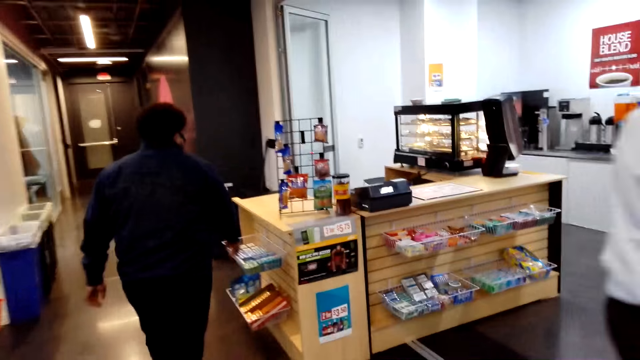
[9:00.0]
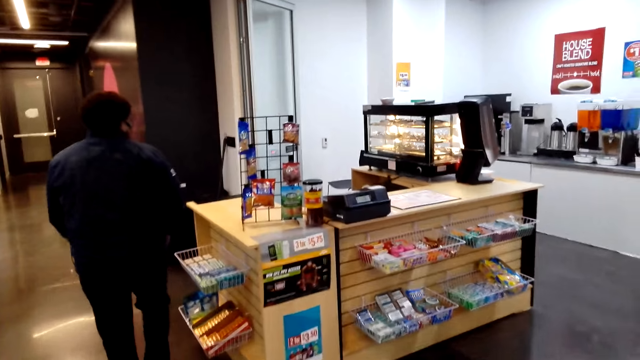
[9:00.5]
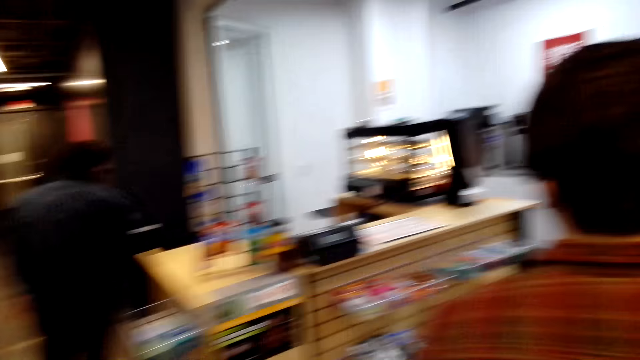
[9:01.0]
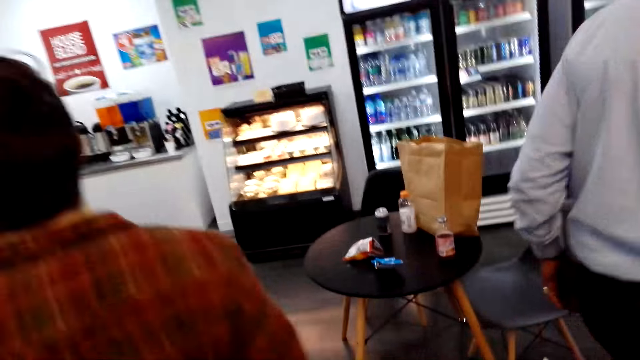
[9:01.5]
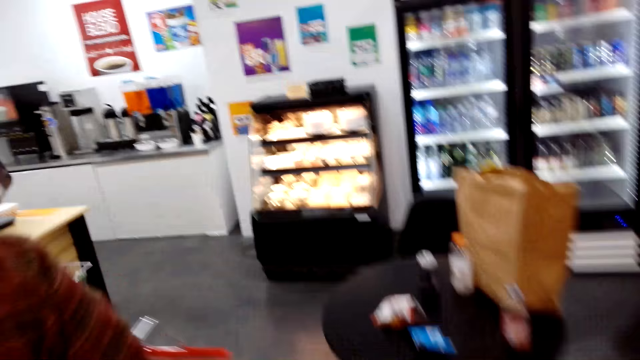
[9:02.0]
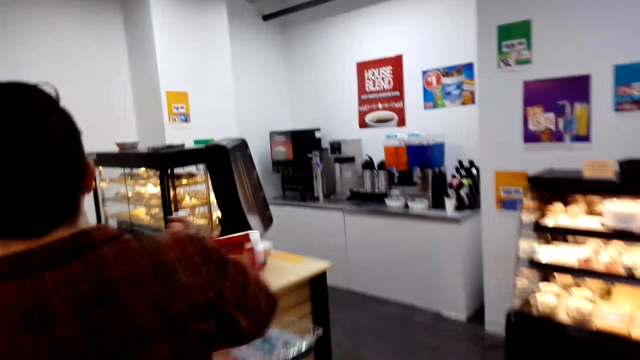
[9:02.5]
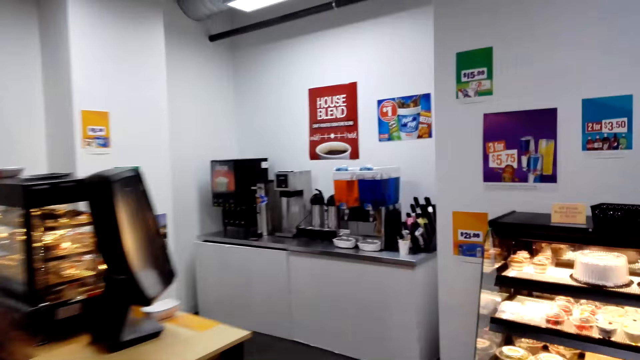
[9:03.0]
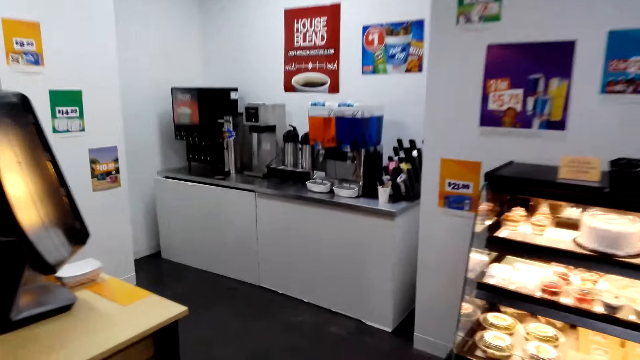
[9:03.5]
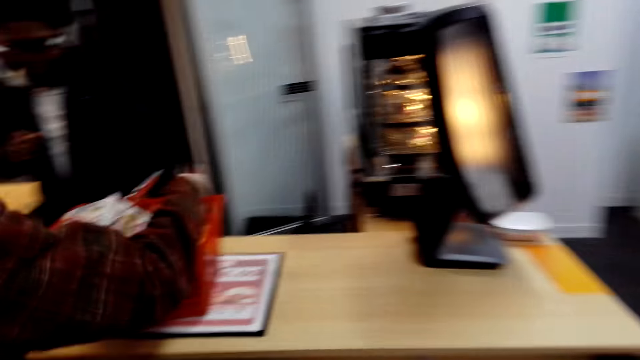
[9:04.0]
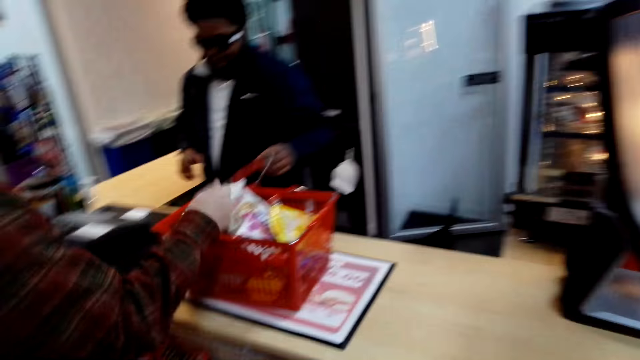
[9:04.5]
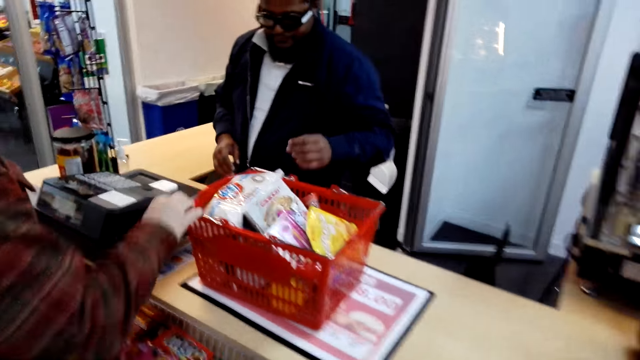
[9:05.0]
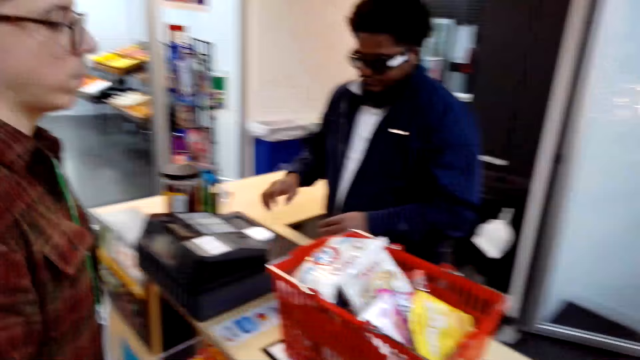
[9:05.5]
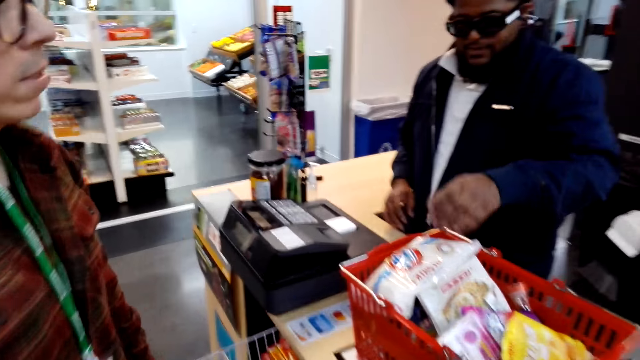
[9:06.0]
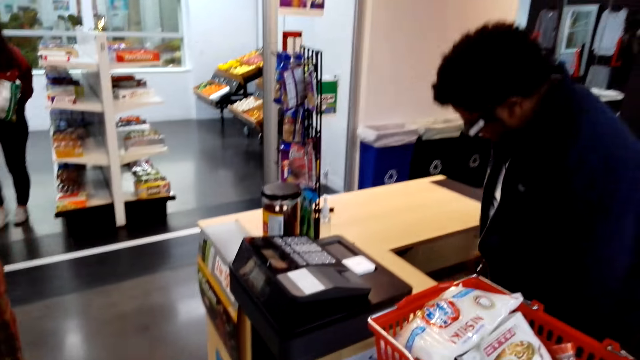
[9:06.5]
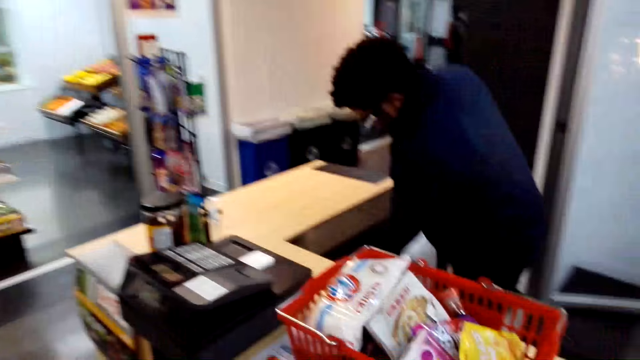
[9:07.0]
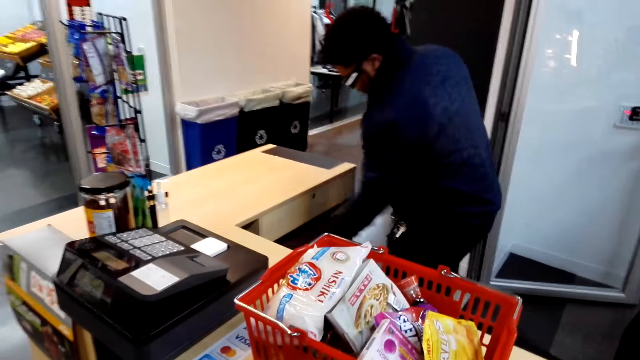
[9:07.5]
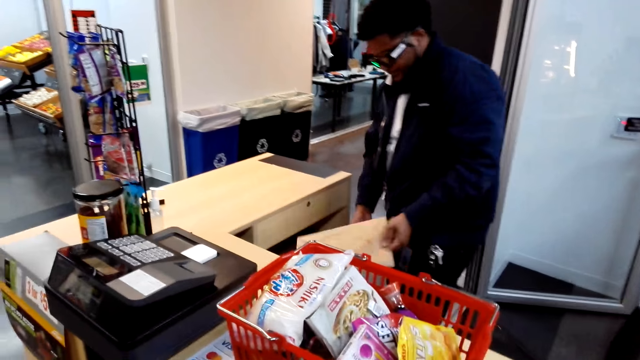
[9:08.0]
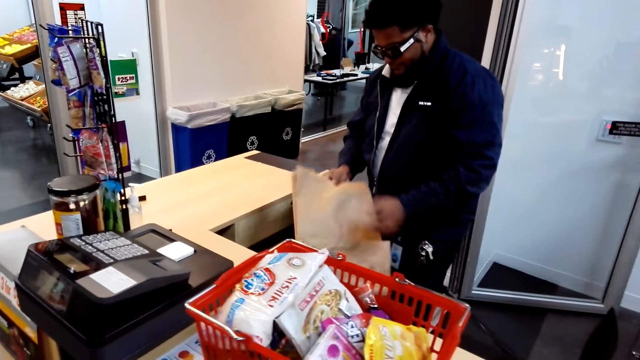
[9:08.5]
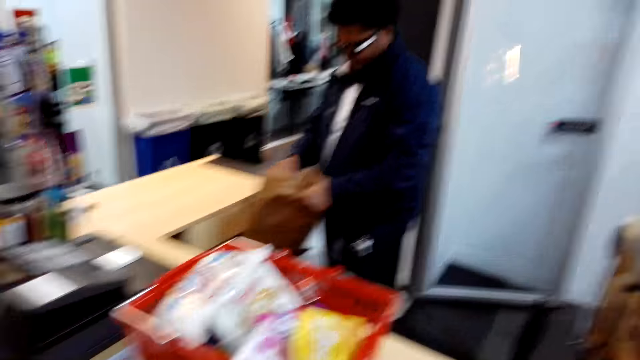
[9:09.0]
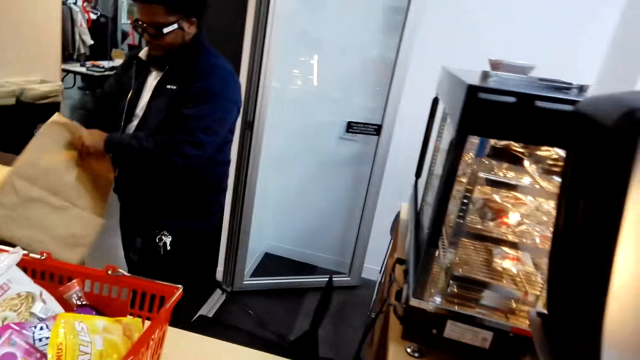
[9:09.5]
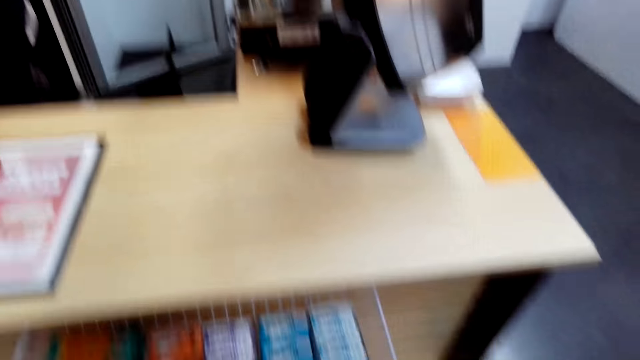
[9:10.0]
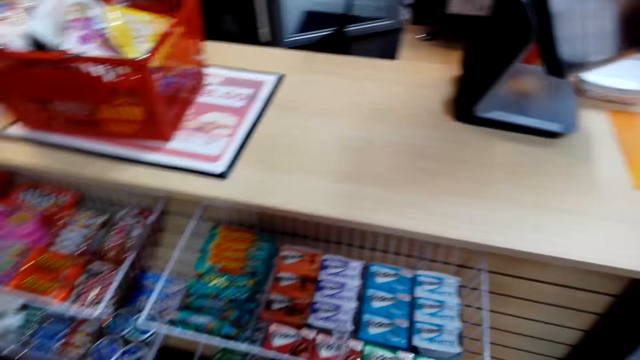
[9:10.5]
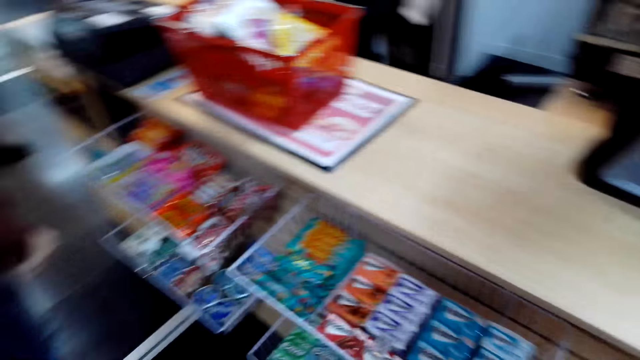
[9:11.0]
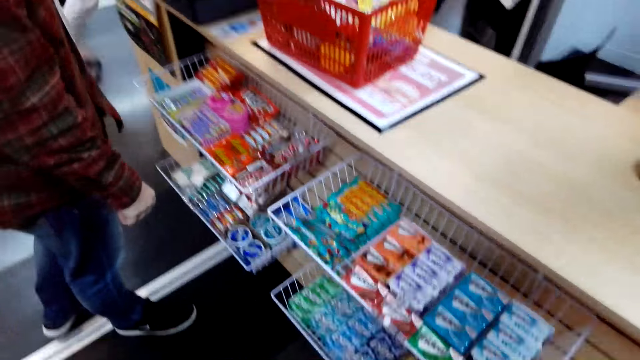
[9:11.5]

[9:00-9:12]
The camera wearer watches the background. A man picks out a shopping bag.

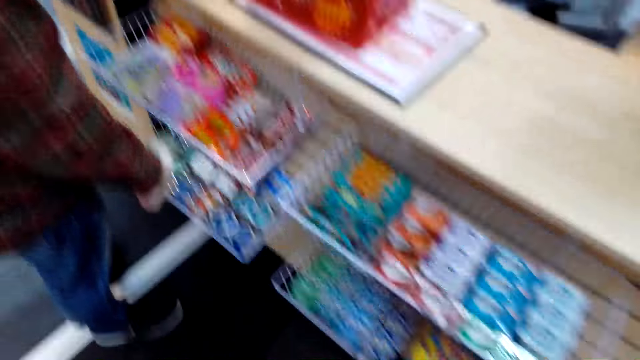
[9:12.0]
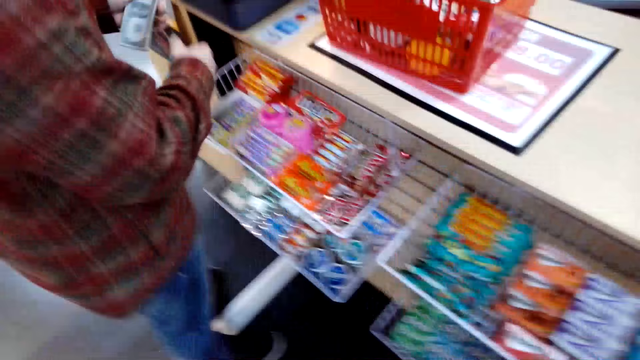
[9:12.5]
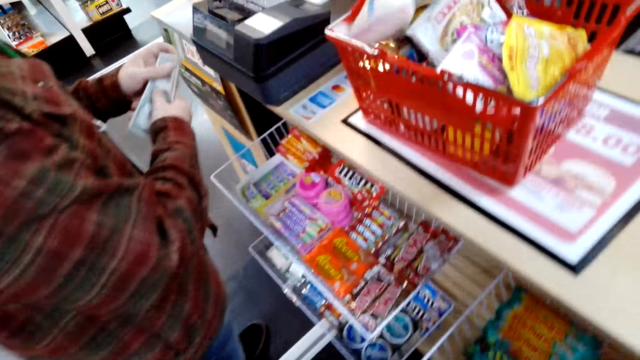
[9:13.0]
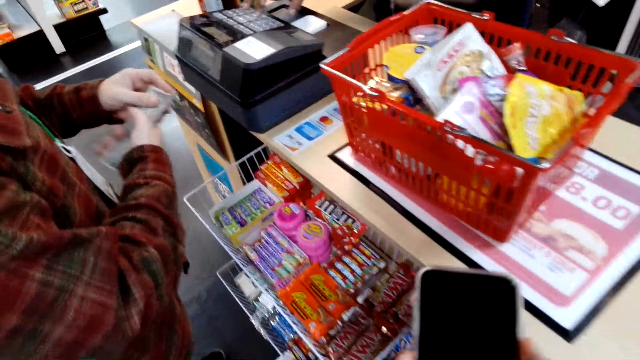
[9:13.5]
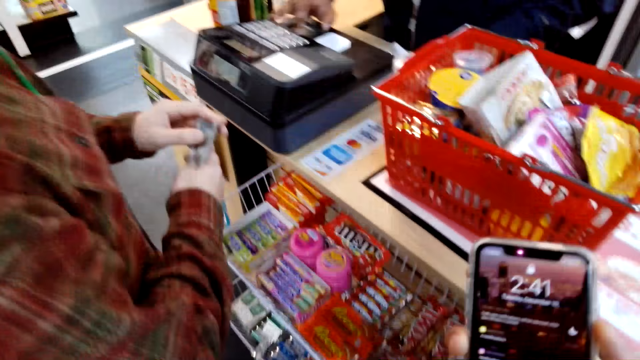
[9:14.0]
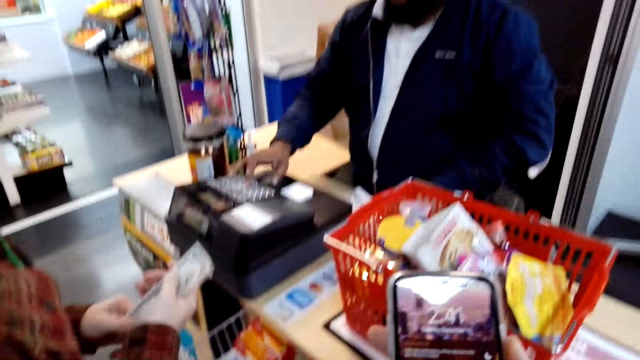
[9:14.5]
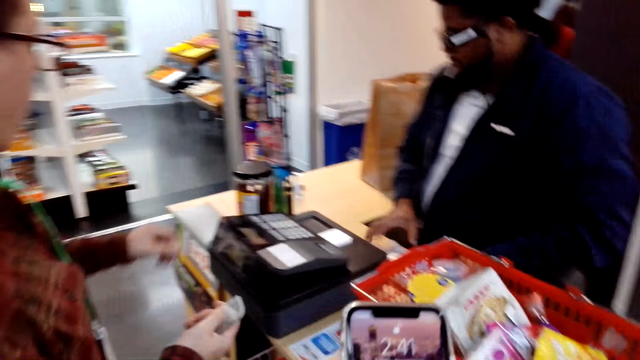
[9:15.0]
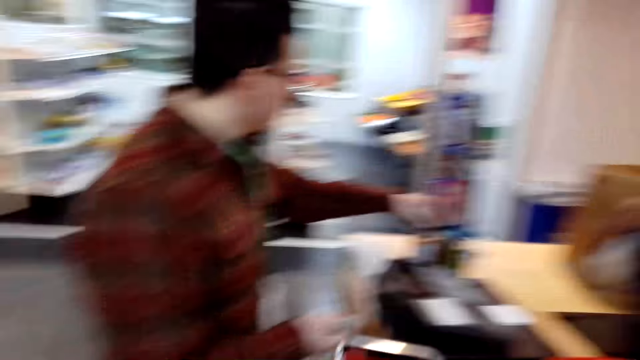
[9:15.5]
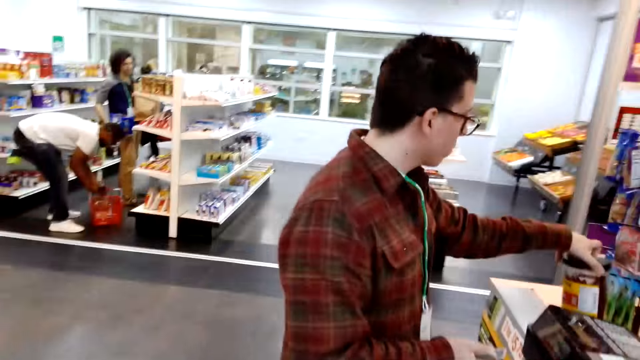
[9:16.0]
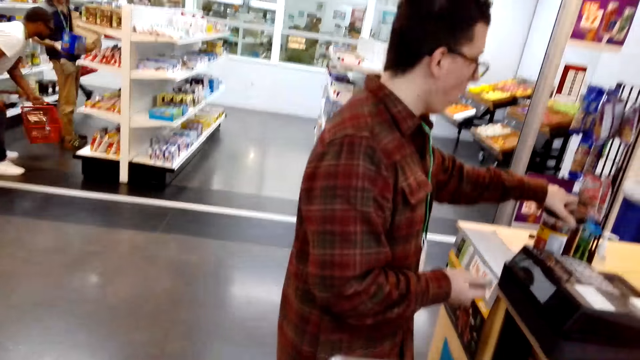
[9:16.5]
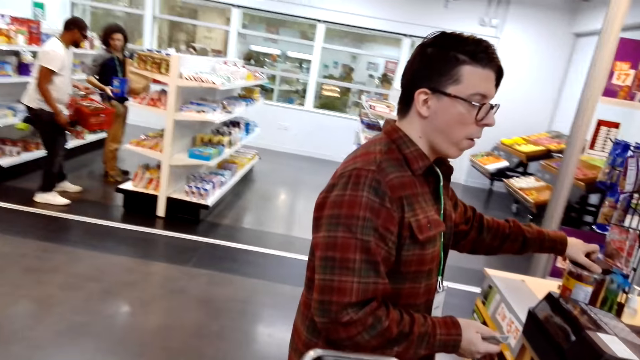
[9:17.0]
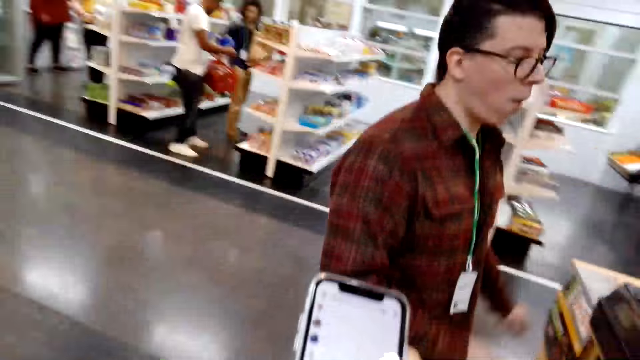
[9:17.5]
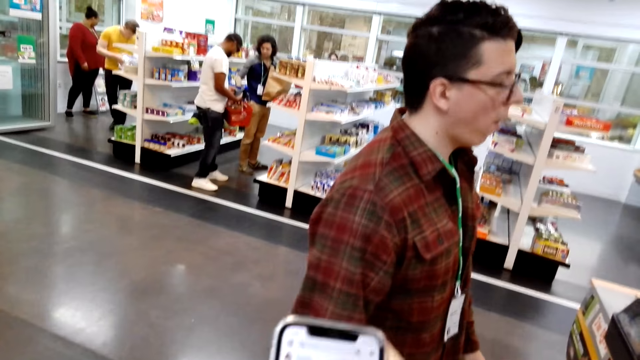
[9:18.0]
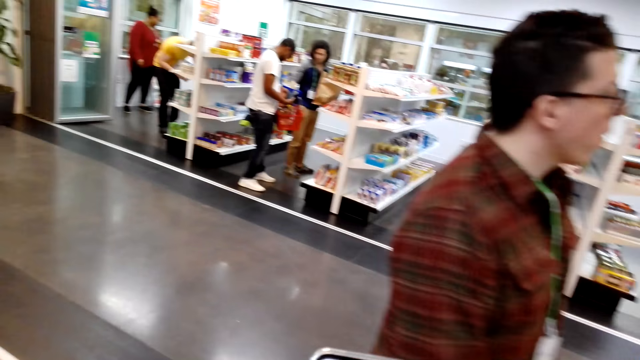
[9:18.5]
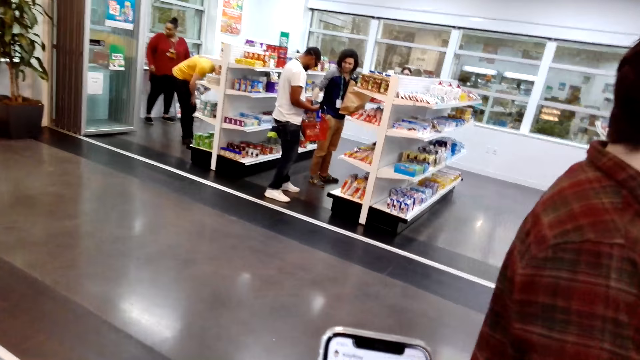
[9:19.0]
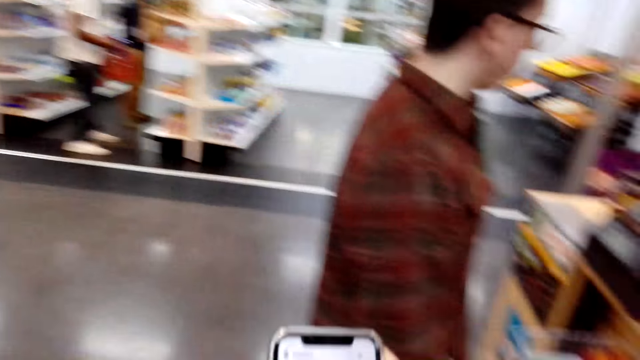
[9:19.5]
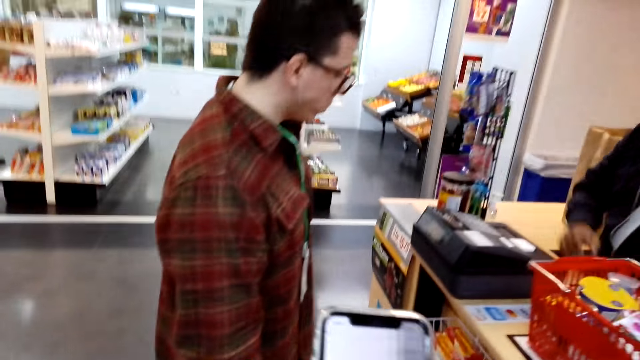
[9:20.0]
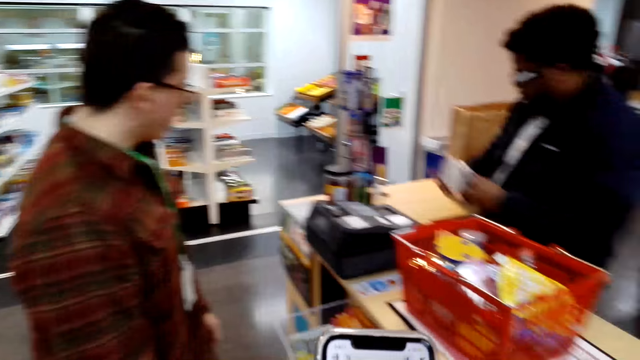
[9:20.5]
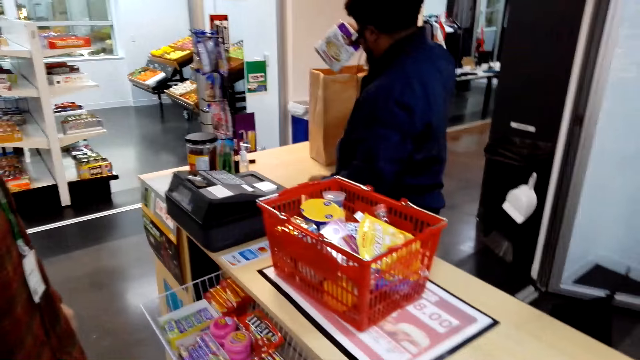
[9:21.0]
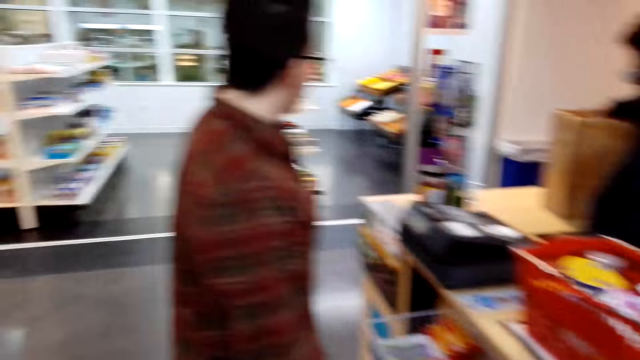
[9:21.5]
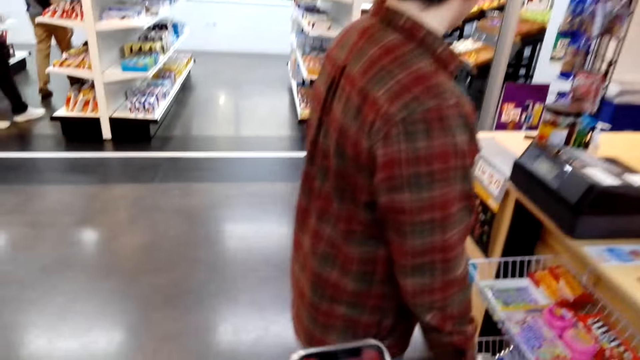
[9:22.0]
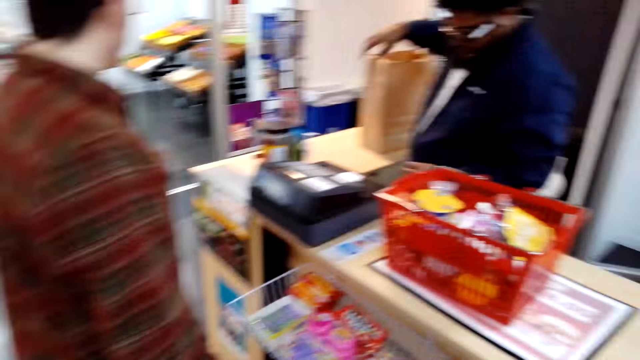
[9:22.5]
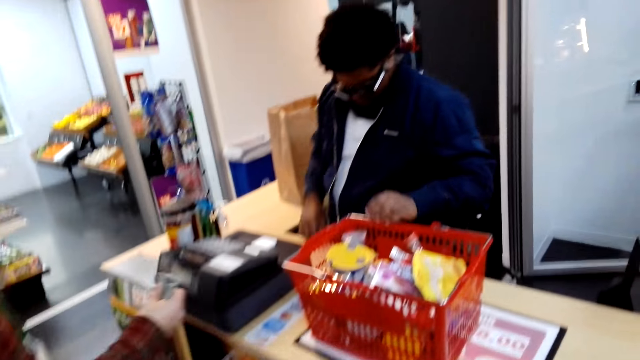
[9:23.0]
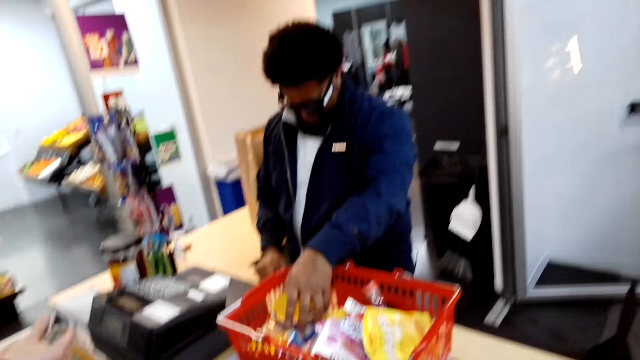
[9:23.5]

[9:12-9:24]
A man holds cash. The camera wearer touches the phone. They touch the phone again. They turn the camera.
